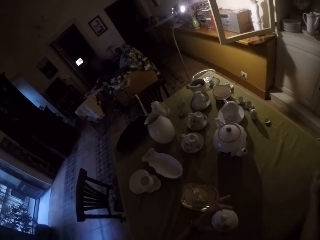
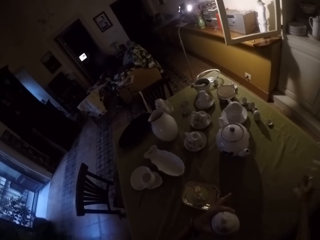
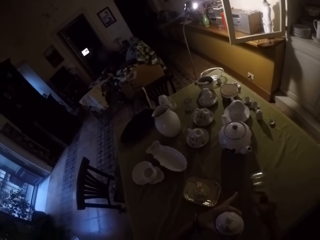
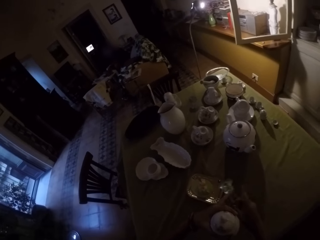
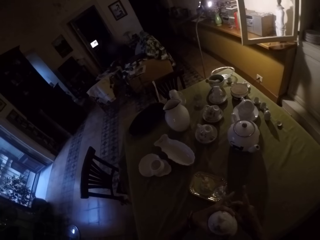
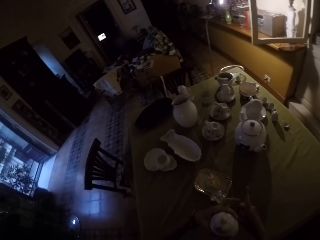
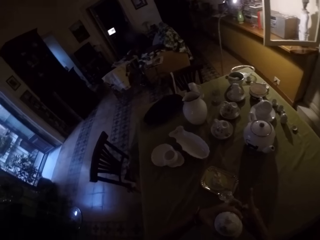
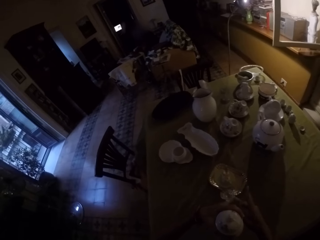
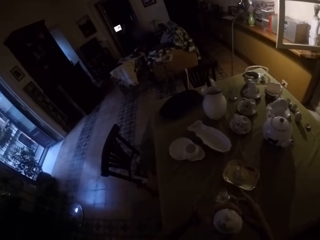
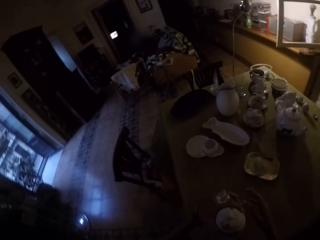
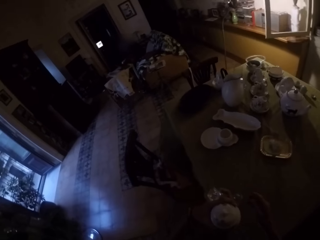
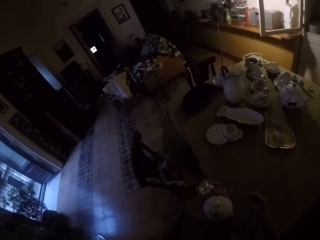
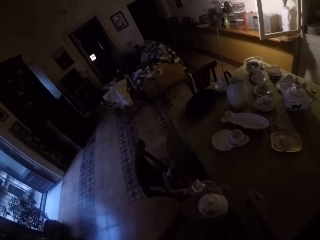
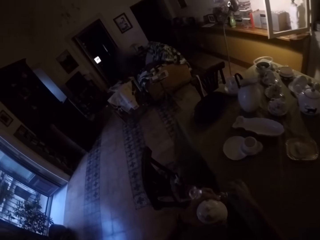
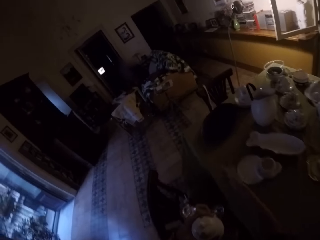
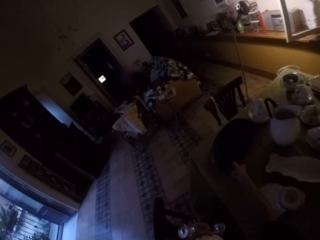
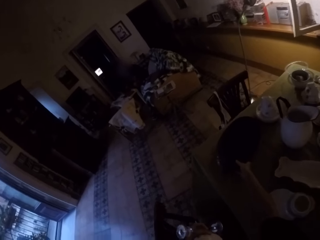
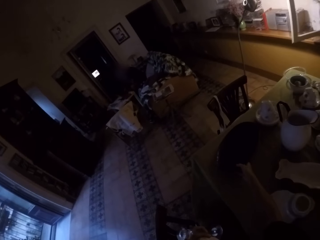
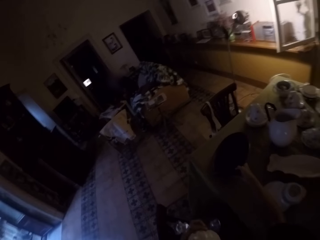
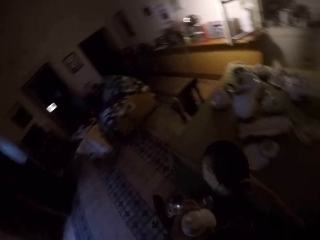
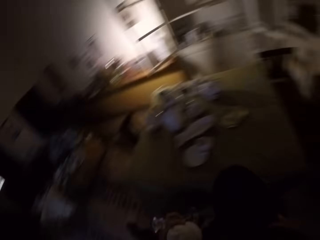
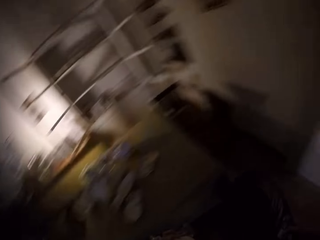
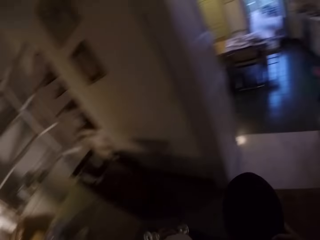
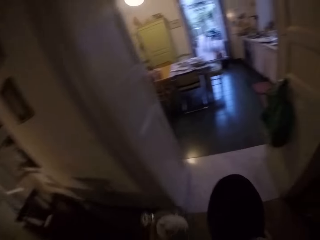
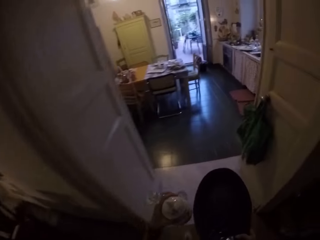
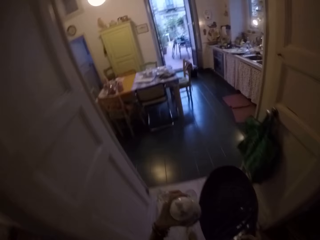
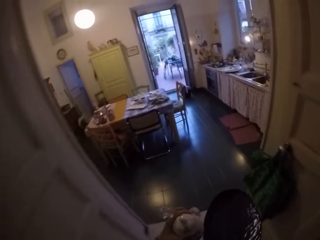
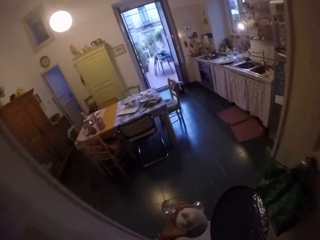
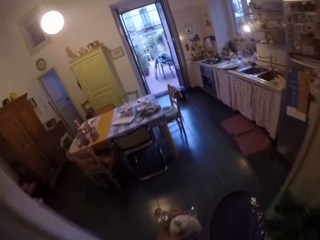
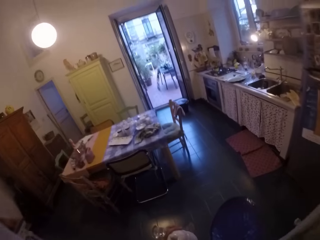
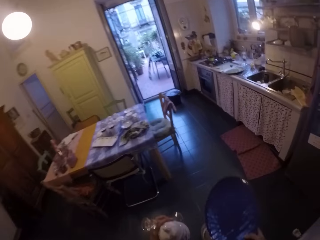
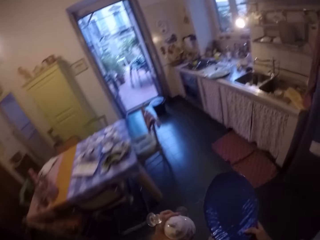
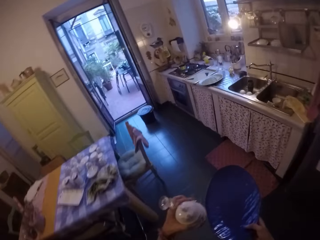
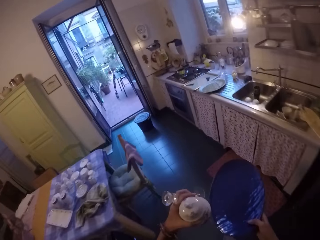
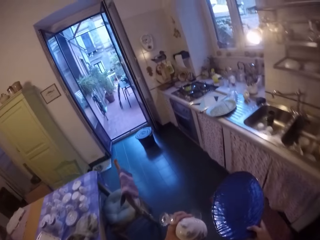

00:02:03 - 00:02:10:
The camera wearer picks up the wine glass on the table. She holds the wine glass with her left hand. She walks around the table. She picks up the tray on the table. She walks around the room. She walks towards a kitchen sink.

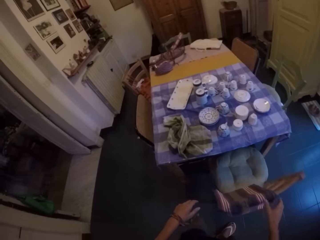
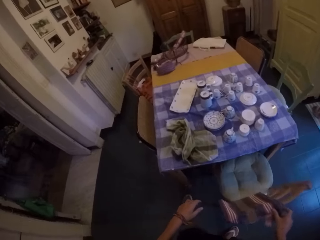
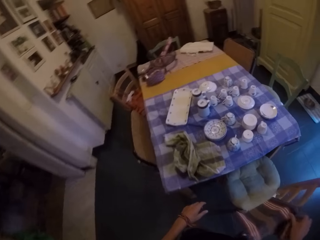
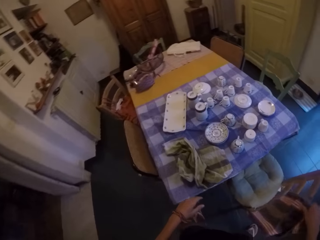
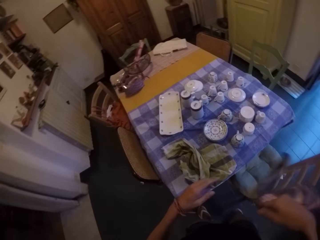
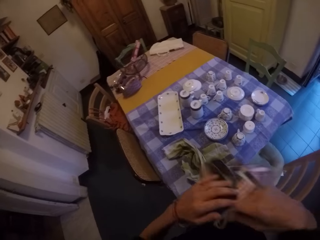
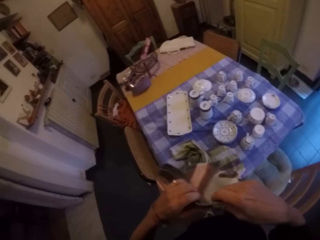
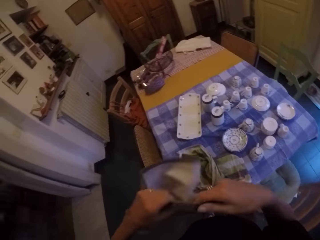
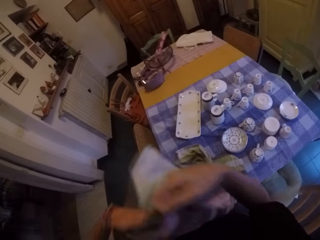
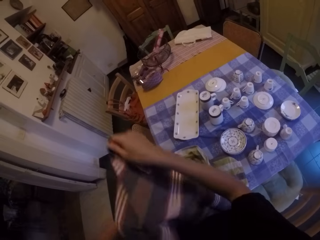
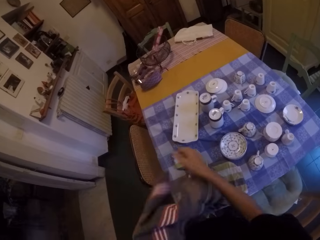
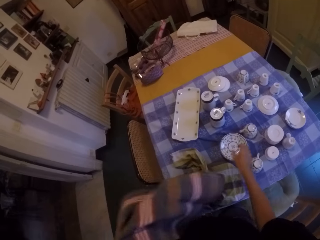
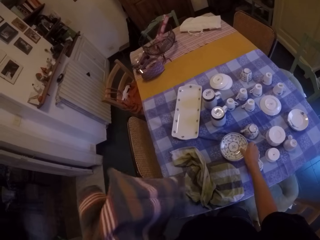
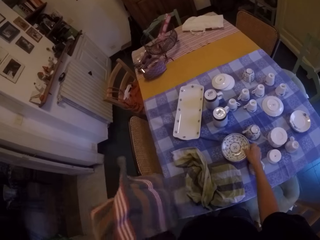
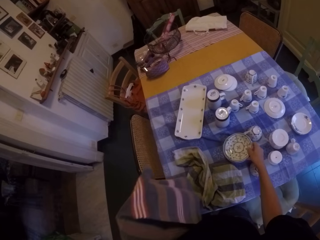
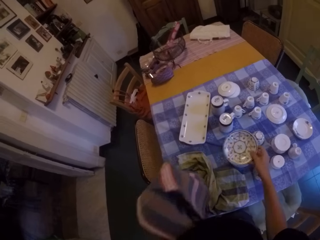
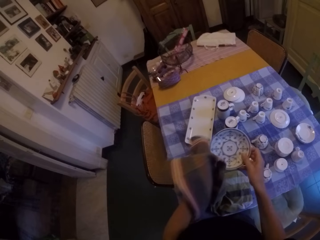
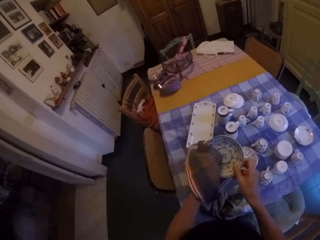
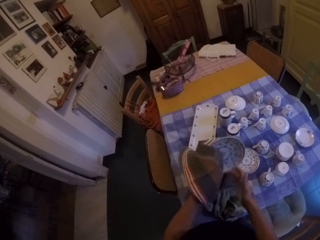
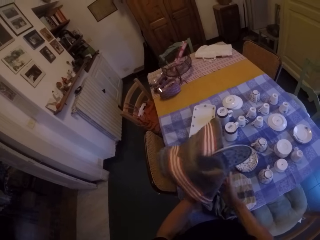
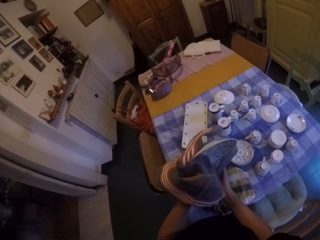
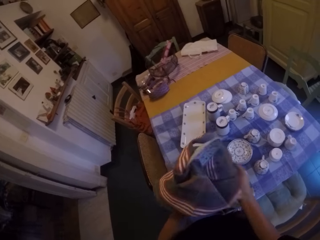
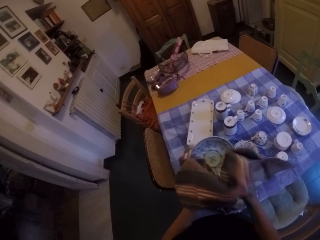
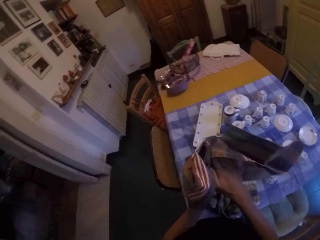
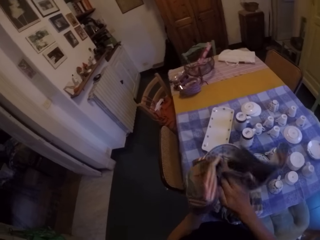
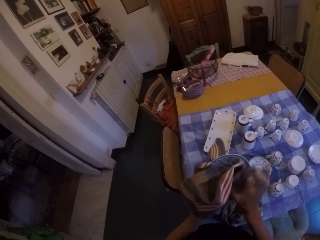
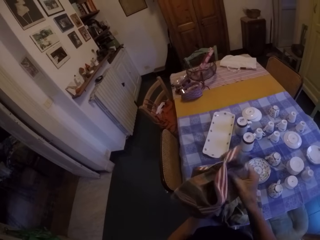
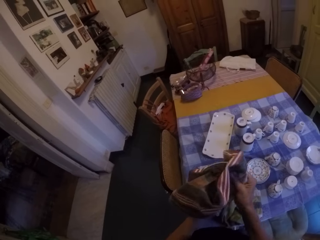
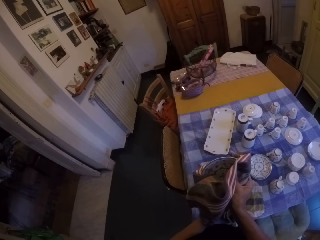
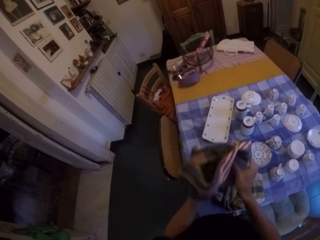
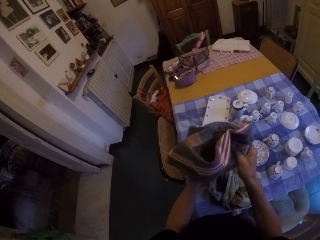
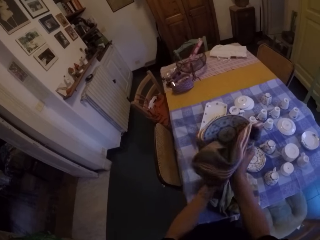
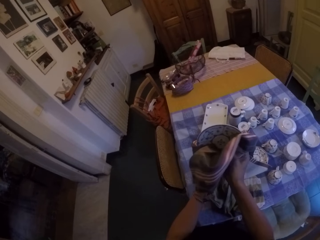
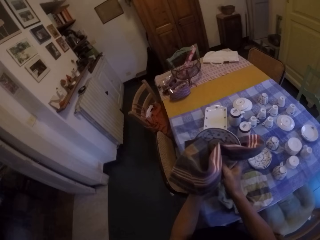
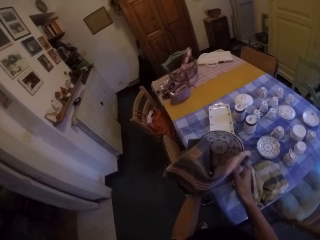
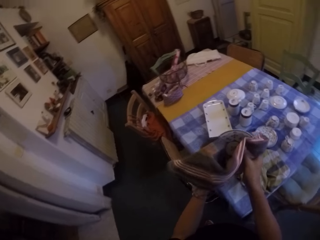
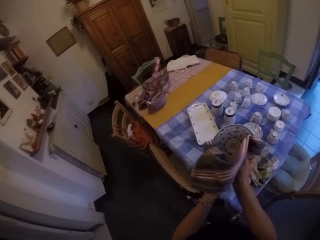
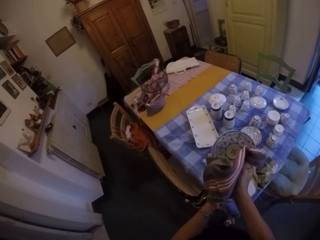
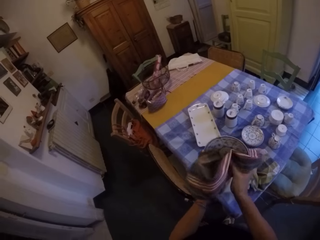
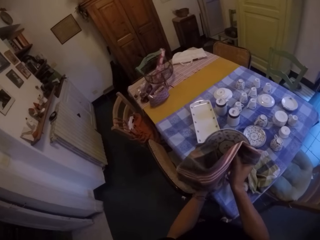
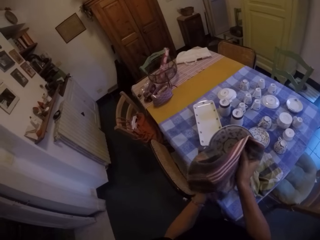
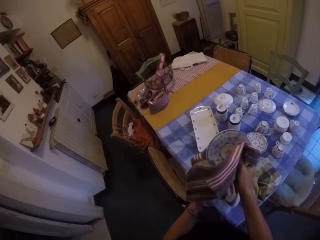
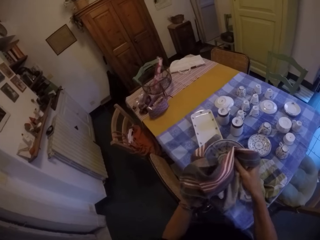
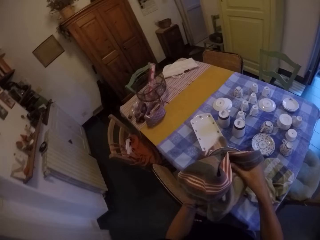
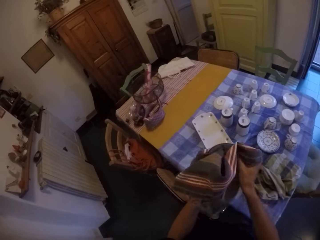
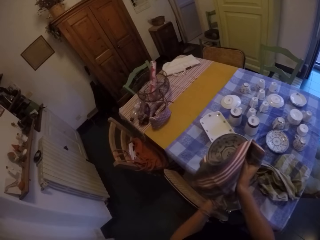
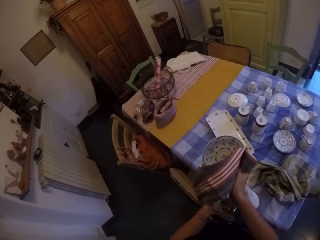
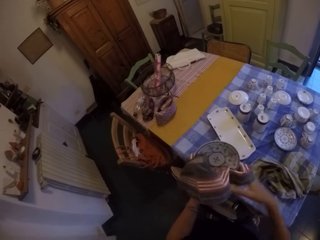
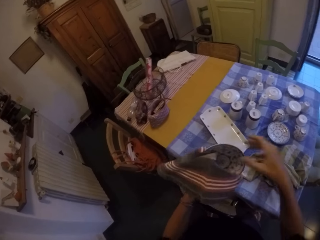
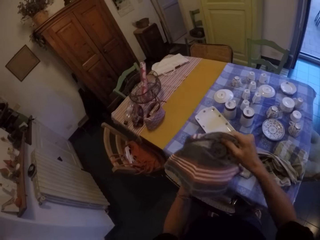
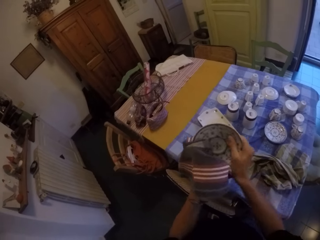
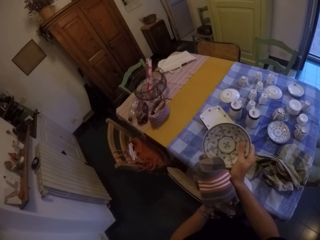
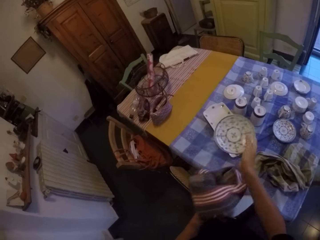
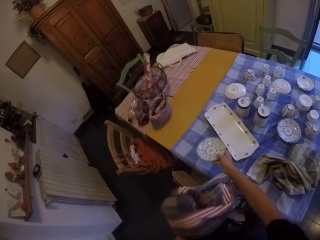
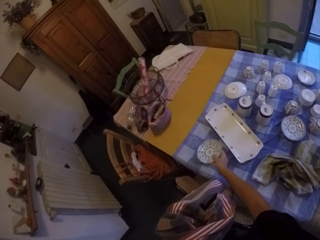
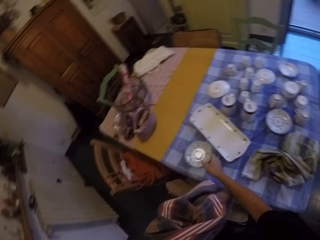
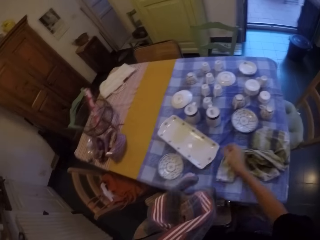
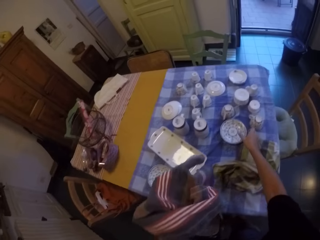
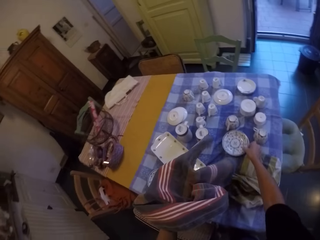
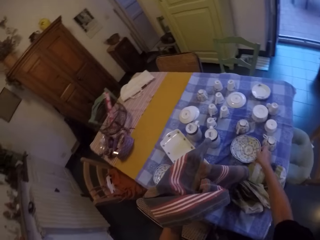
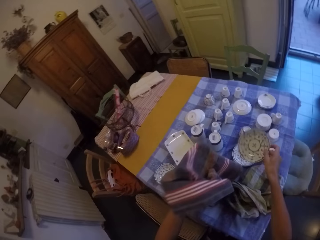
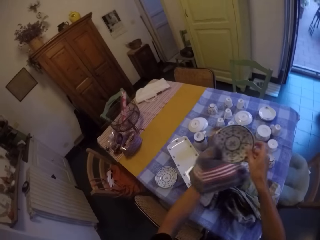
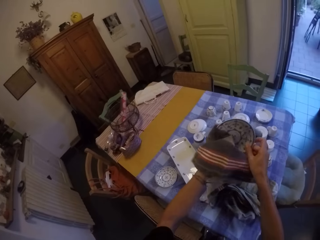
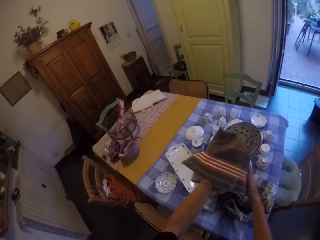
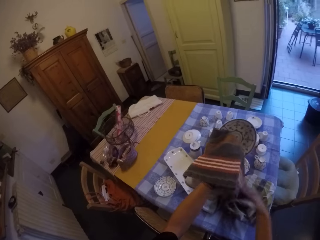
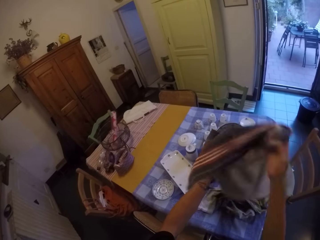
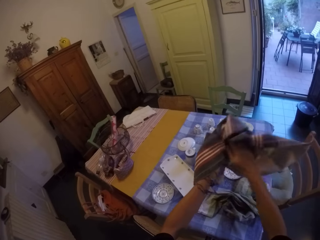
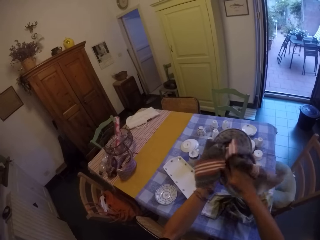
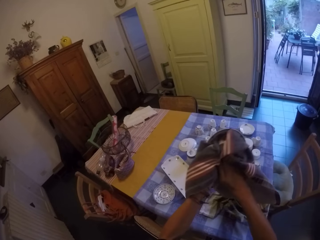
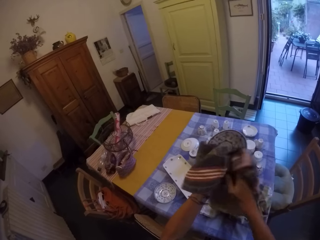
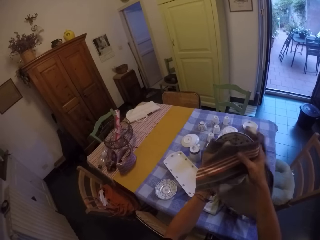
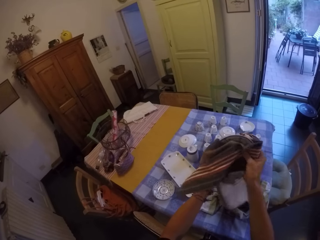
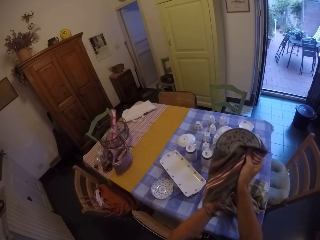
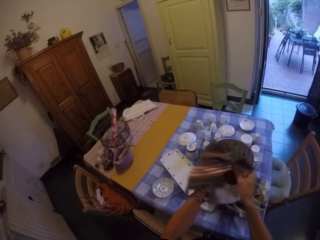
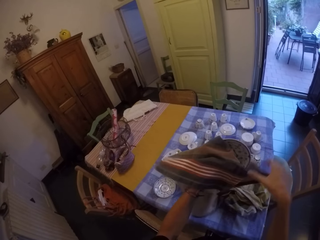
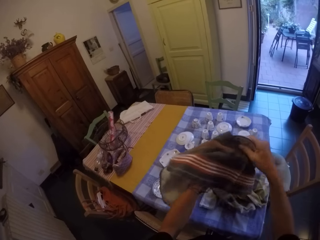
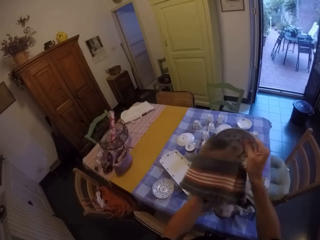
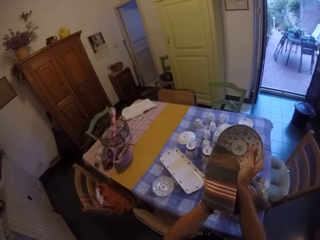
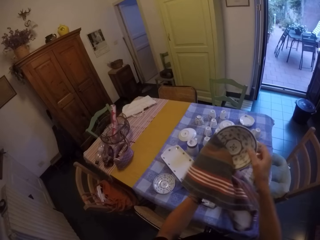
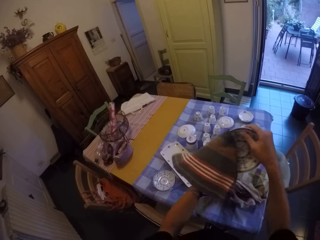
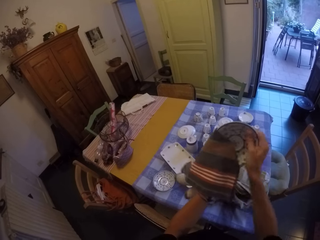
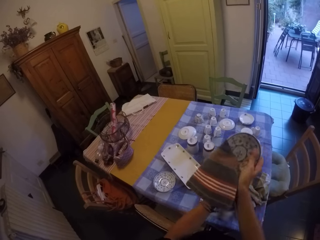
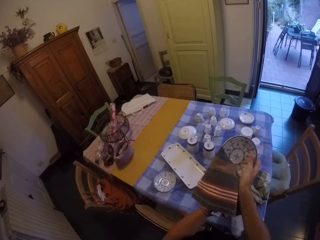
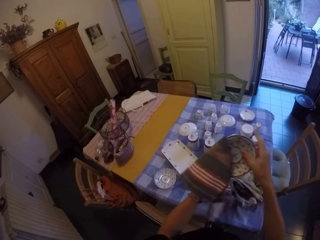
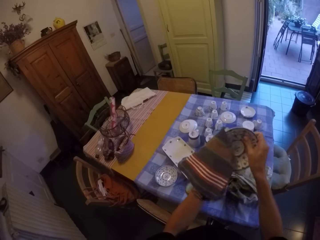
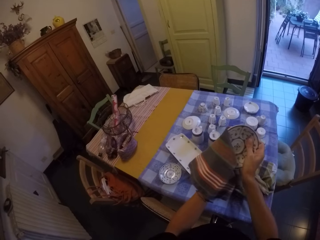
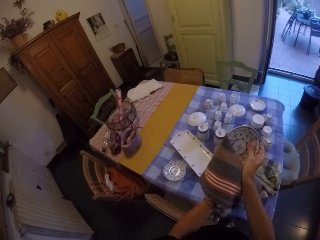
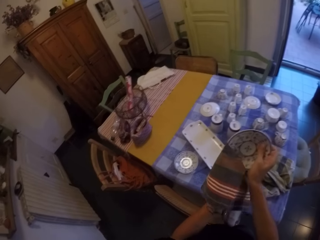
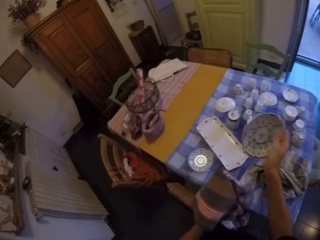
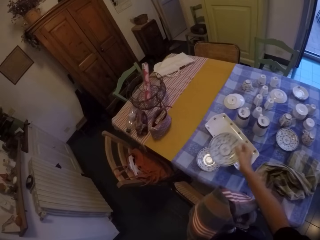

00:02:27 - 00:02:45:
The camera wearer picks up the kitchen towel or hand towel on the chair. She wipes hands with the hand towel. She holds the kitchen towel in her left hand. She picks up the side plate on the table. She wipes the side plate with the kitchen towel. She wipes the side plate with both hands. She places the side plate on the table. She picks up the side plate on the table. She wipes the side plate with the kitchen towel. She wipes the side plate with both hands.
